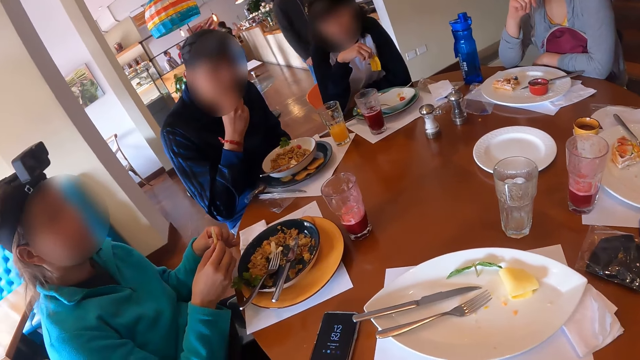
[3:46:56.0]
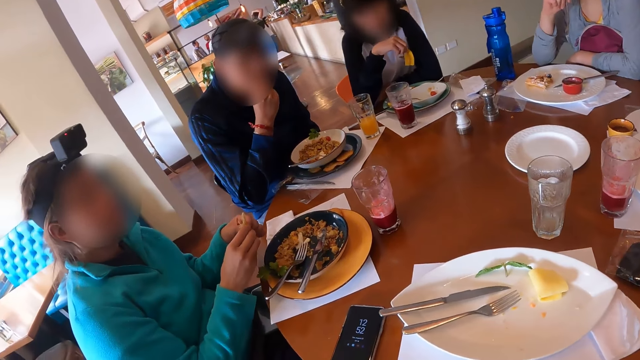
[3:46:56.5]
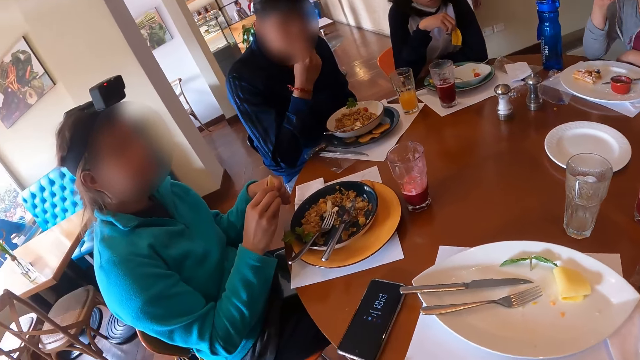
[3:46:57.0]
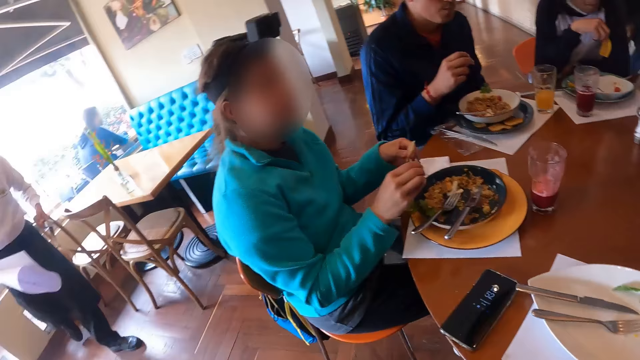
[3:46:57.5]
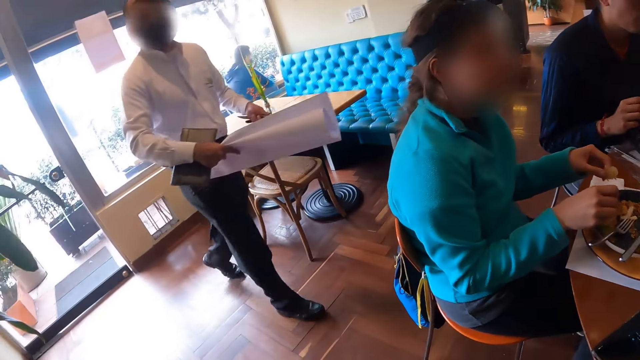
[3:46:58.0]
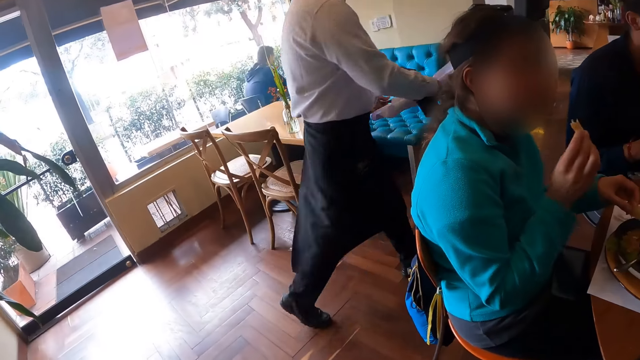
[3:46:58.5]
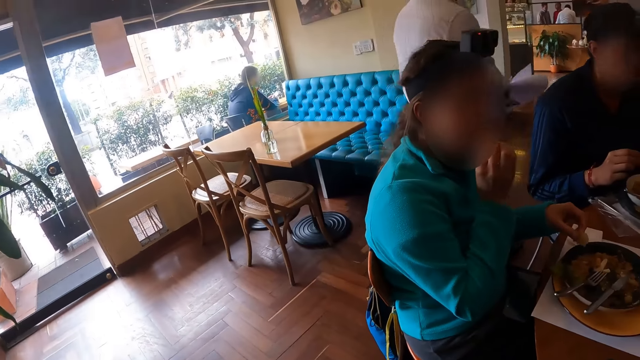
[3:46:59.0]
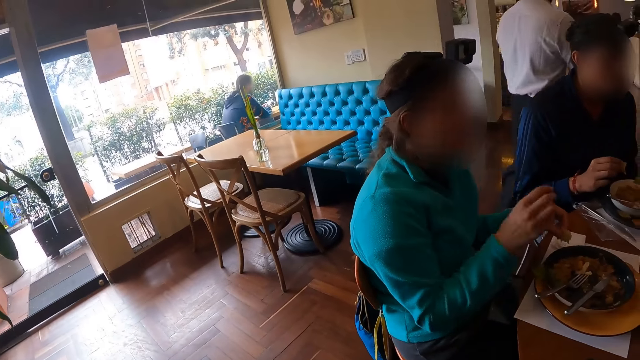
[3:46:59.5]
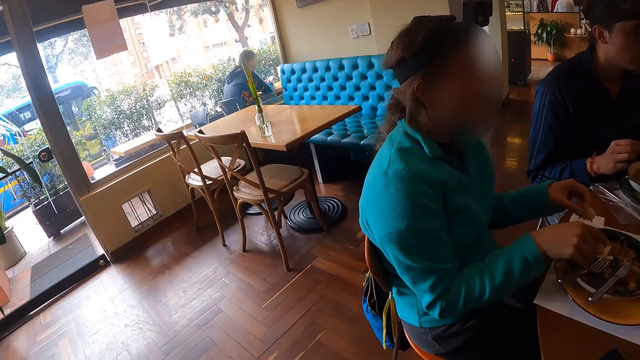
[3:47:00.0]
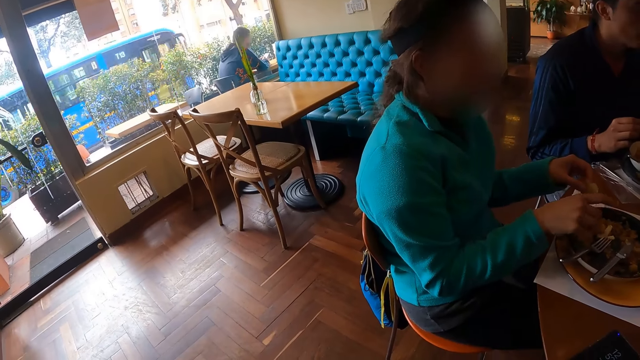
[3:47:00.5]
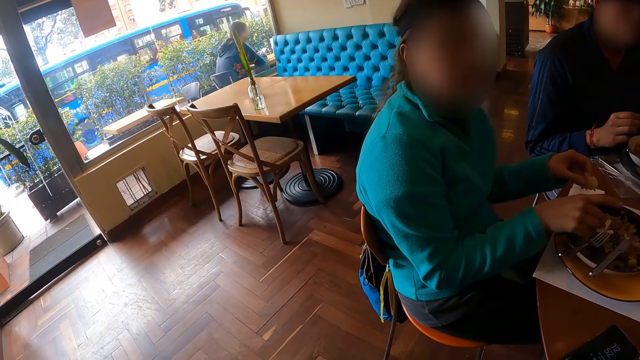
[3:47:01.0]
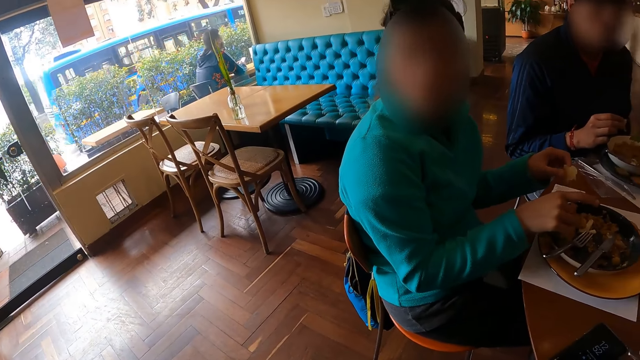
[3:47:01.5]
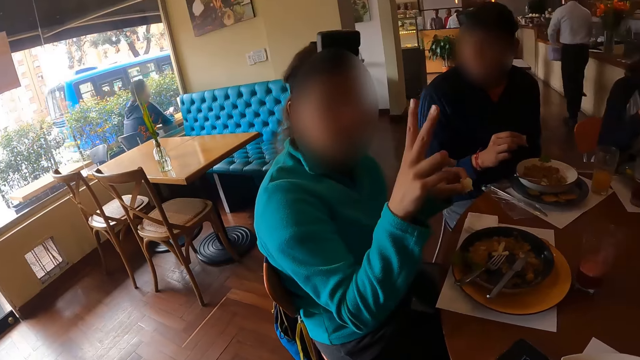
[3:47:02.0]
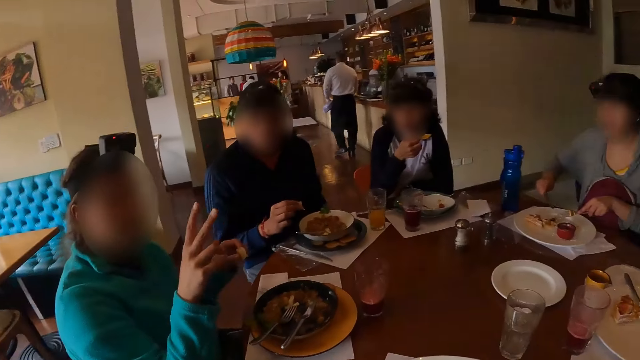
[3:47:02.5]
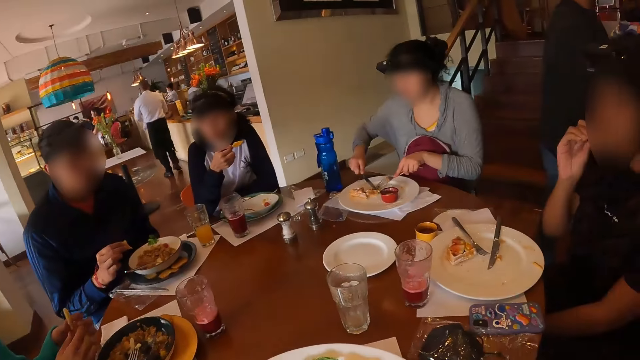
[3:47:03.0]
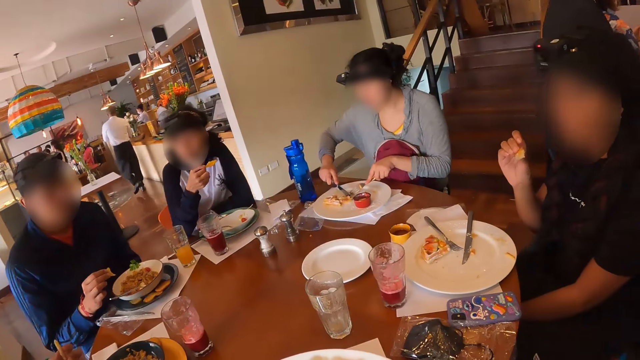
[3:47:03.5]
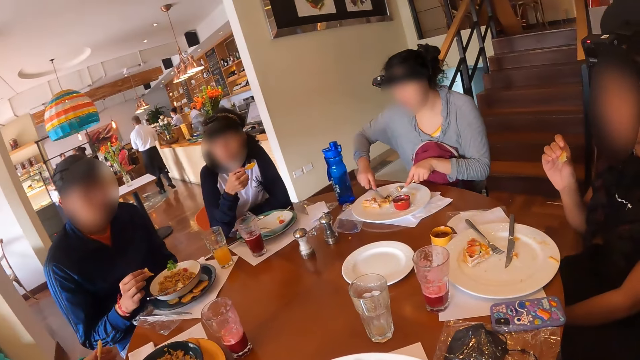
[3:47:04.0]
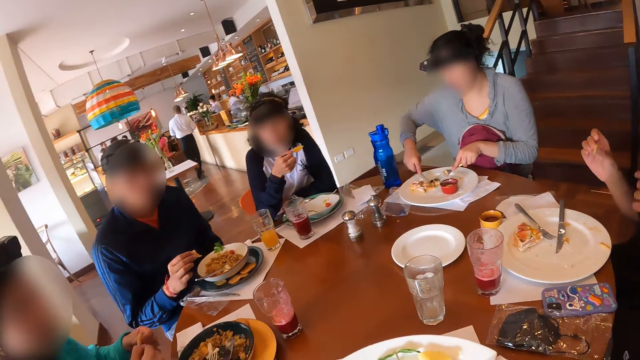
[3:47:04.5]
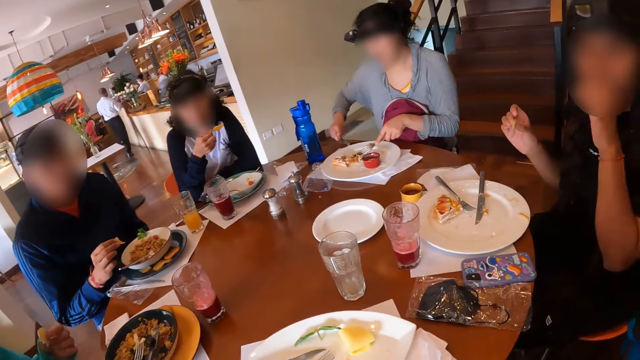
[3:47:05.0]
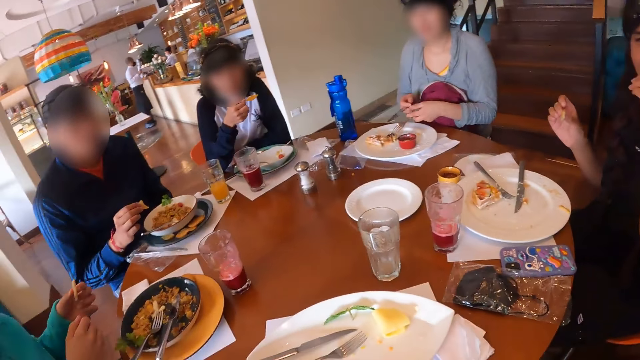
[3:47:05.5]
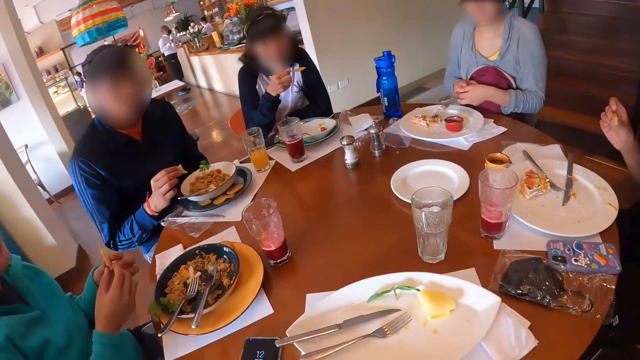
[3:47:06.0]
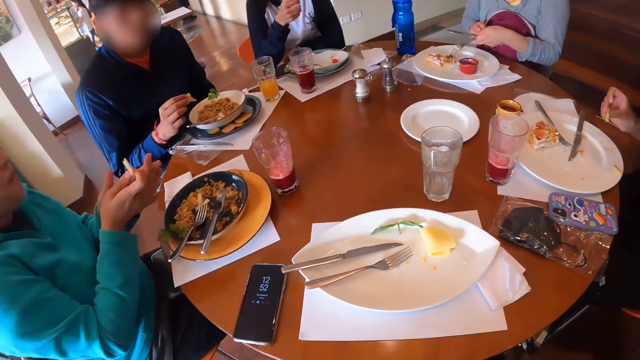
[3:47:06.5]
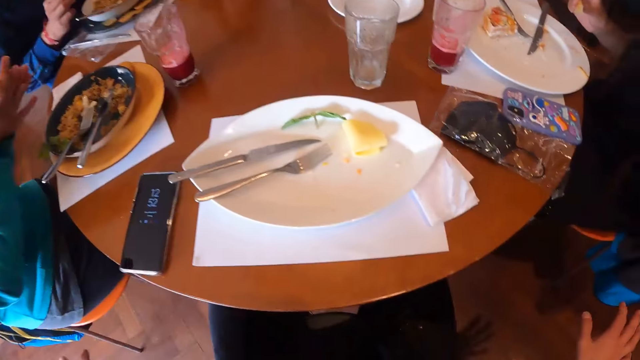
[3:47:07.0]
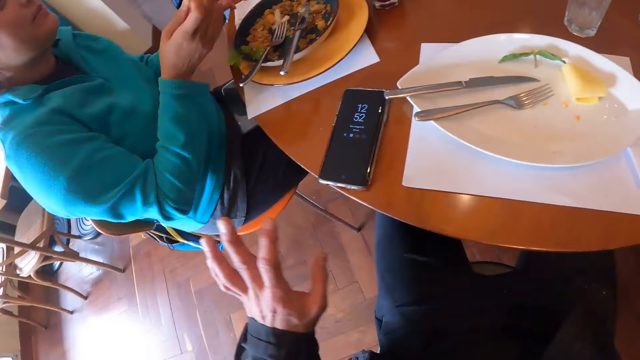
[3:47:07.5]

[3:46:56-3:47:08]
A man eats the chip in his right hand. A woman cuts the piece of chip in her hands. The camera wearer looks around the restaurant. The woman sprinkles her right hand into the plate on the table, eats the piece of chip in her right hand, sprinkles her right hand into the plate on the table and raises her right hand. Another woman cuts the cake in the plate with the fork and knife in her hands. Four women sit on the chairs in the restaurant. A third woman eats the chips in her right hand. A fourth woman holds the piece of chip in her right hand. The camera wearer sits on the chair in the restaurant. The second woman passes the knife in her right hand to her left hand. The first woman holds the piece of chip with both hands.

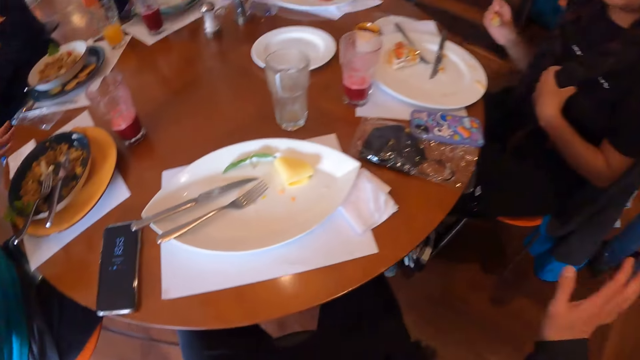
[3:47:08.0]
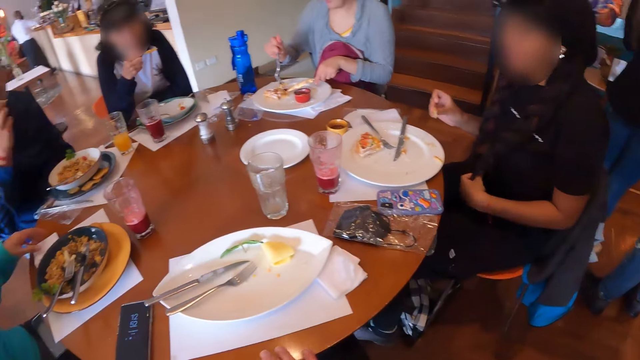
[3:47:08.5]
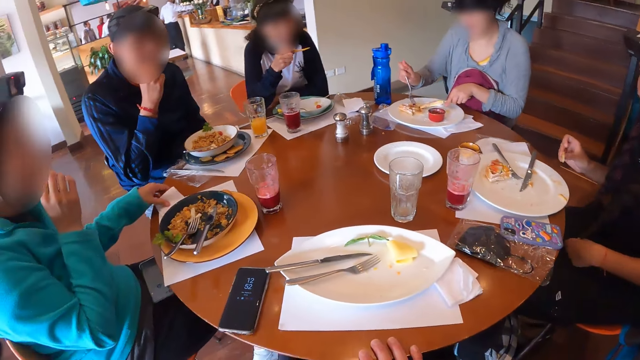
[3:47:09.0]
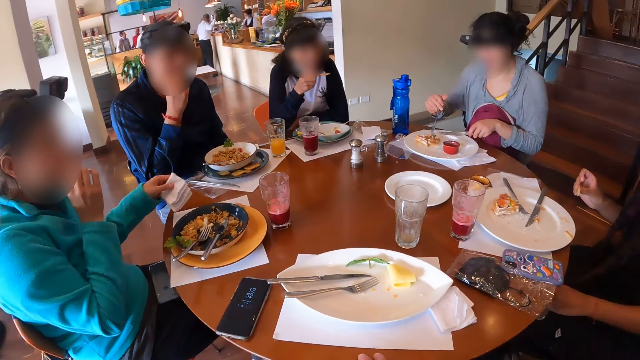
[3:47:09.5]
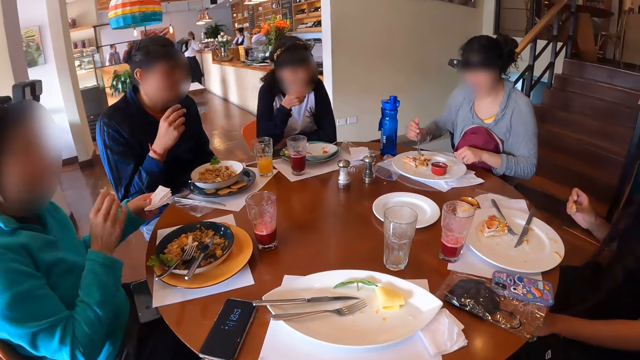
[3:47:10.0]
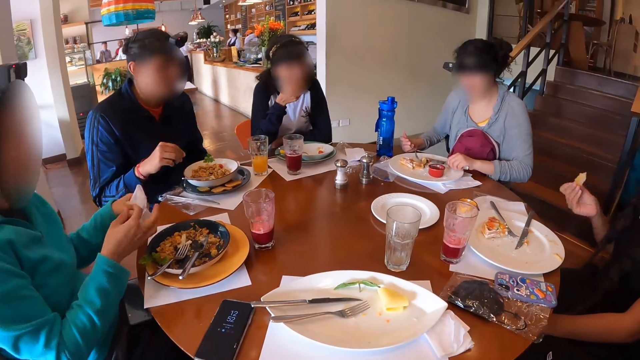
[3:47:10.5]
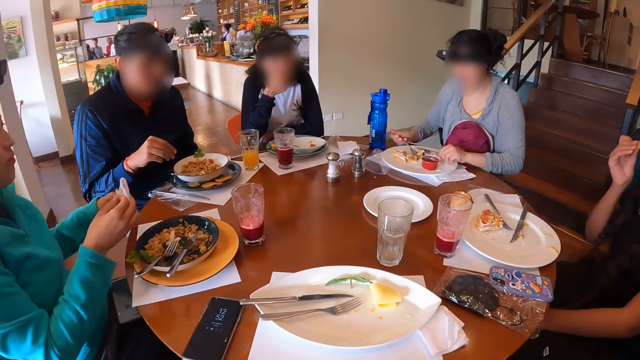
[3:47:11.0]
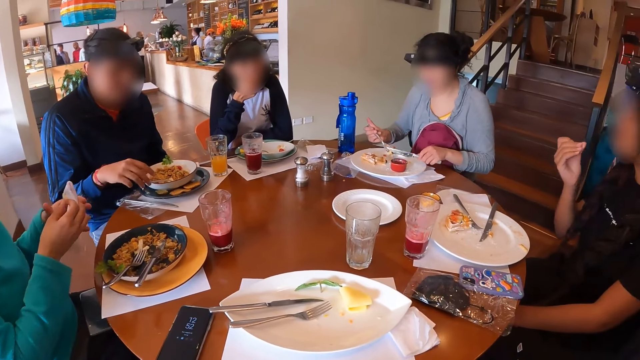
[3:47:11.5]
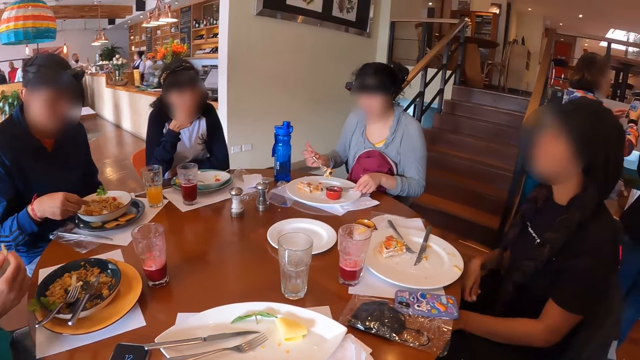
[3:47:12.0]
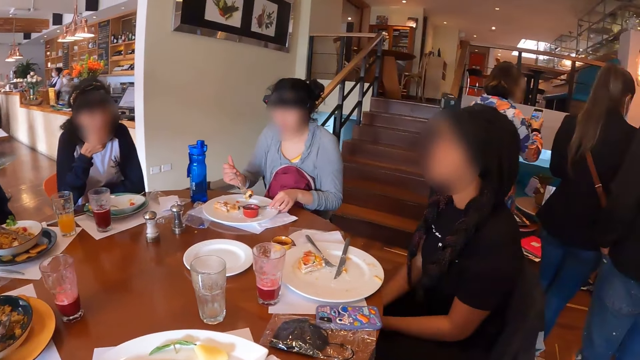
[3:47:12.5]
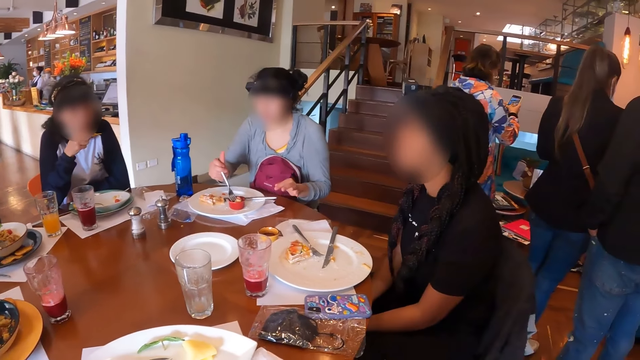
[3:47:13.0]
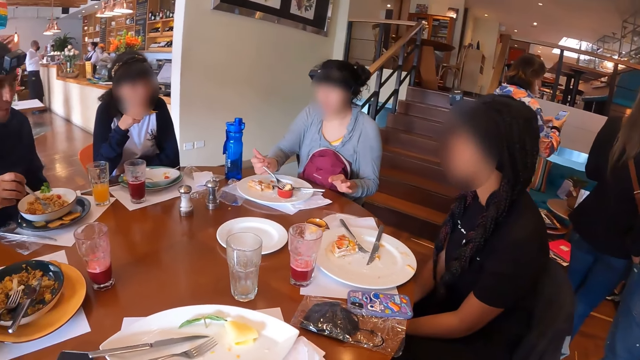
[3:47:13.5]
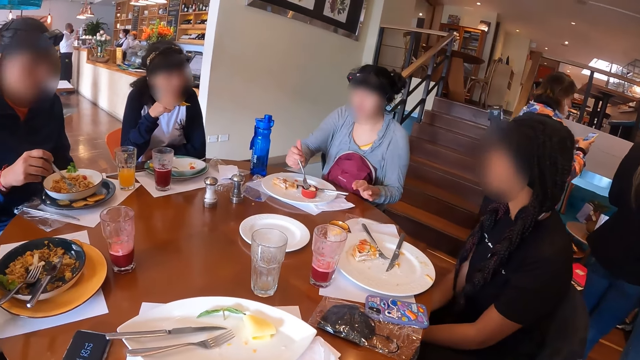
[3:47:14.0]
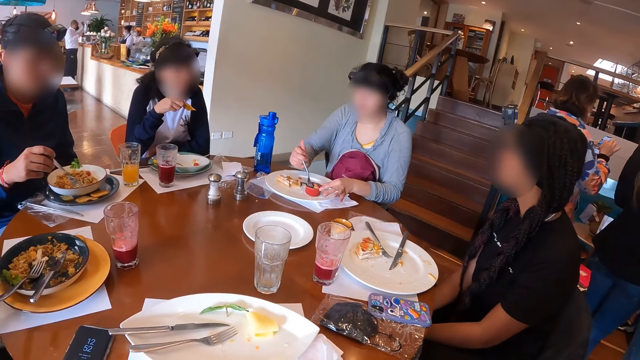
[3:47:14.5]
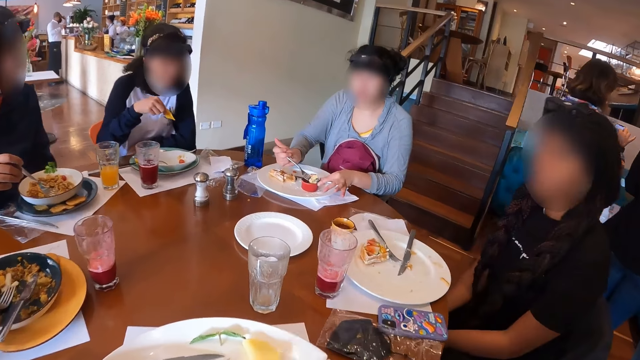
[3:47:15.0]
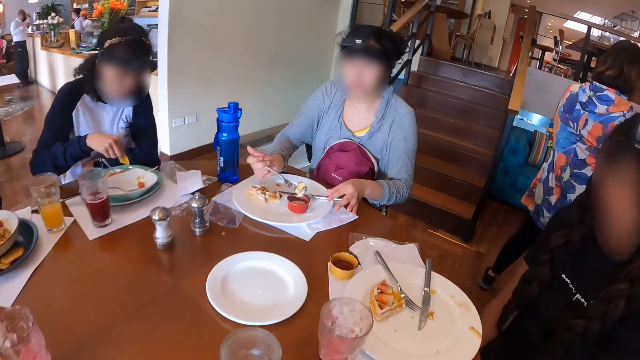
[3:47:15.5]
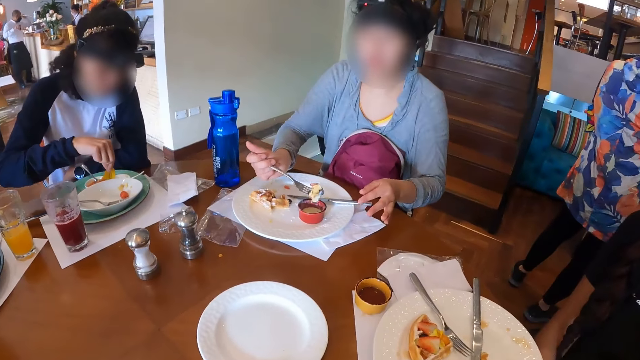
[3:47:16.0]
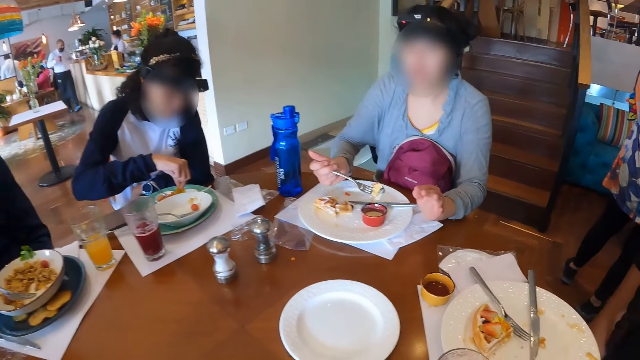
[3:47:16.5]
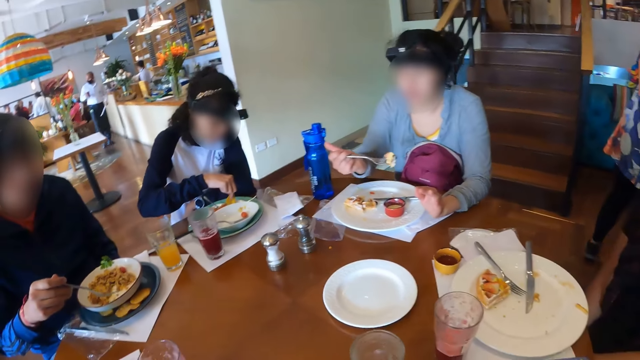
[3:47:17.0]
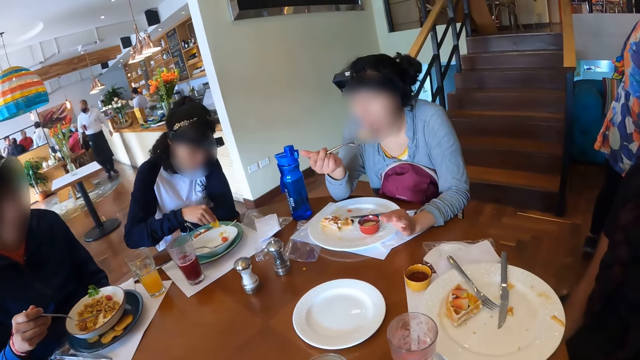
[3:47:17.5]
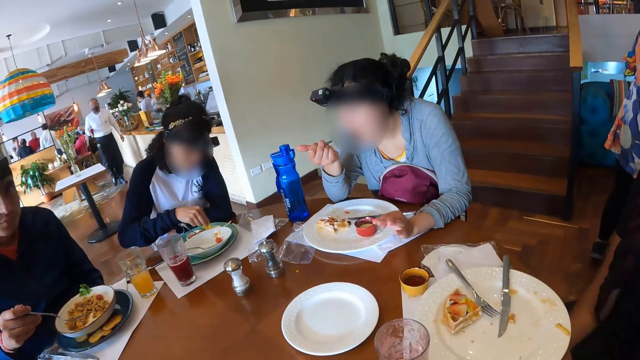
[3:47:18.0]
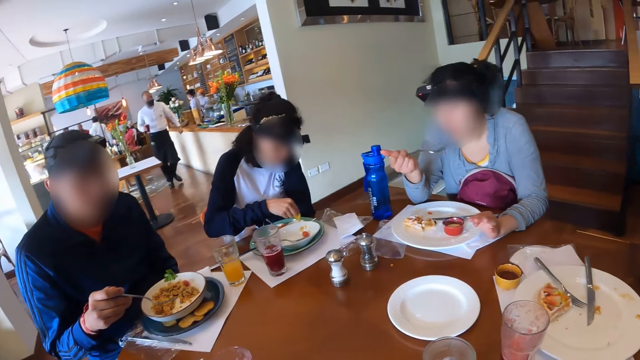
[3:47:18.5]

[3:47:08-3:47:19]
A woman scoops cake from the plate on the table with the fork and knife in her hands. Another woman picks a serviette from the table with her left hand and eats the piece of chip in her right hand. A third woman eats the piece of chip in her right hand. The second woman passes the serviette from her left hand to her right hand and shakes off her left hand. A fourth woman eats the chips in her right hand. A man picks the fork in the plate on the table with his right hand. The second woman places the serviette in her right hand on her left hand. The first woman drops the knife in her left hand on the plate on the table and dips the cake on the fork in her right hand into the red plate on the table. The camera wearer sits on the chair in the restaurant. The third woman dips the piece of chip in her right hand into the plate on the table. The first woman scoops the food in the plate and eats the cake on the fork in her right hand.
